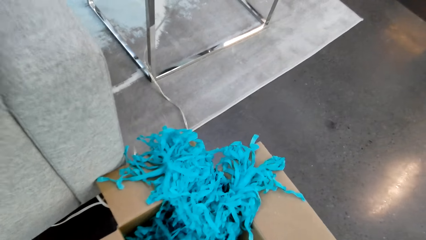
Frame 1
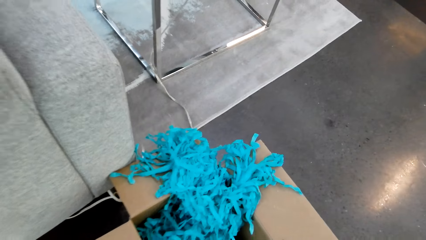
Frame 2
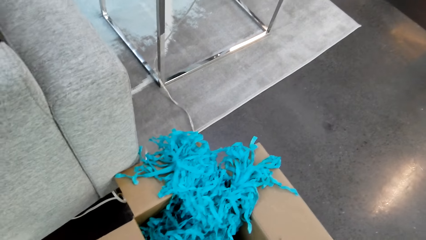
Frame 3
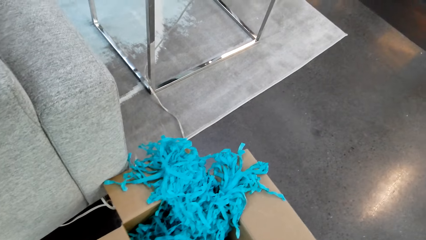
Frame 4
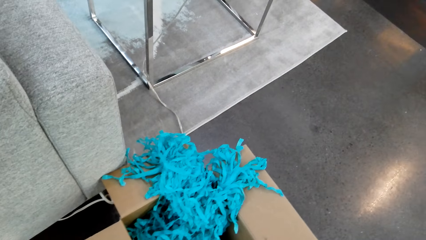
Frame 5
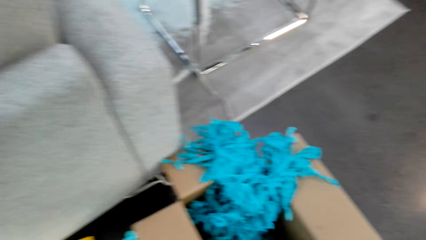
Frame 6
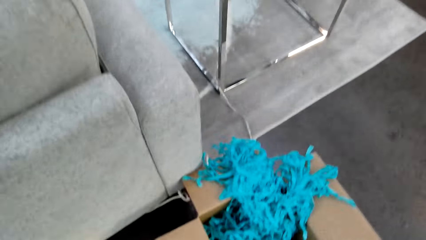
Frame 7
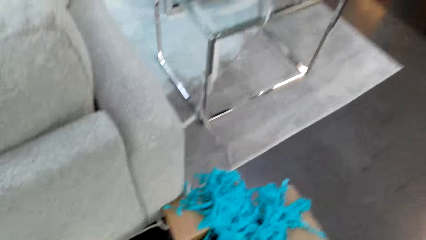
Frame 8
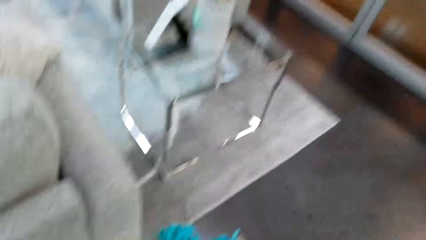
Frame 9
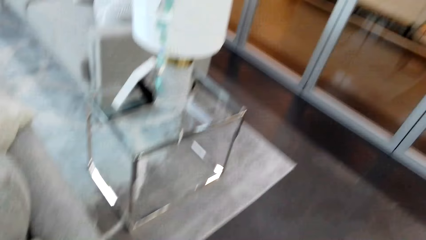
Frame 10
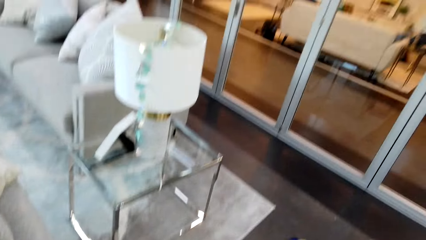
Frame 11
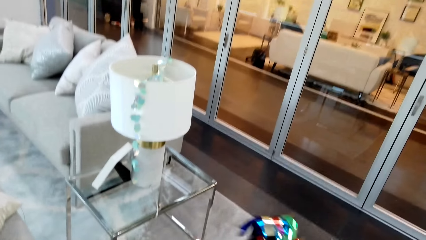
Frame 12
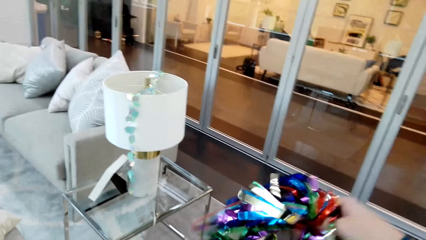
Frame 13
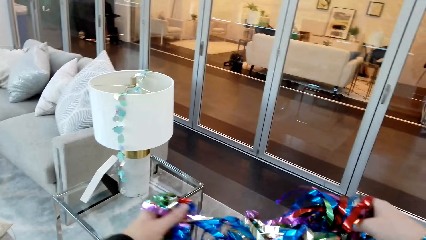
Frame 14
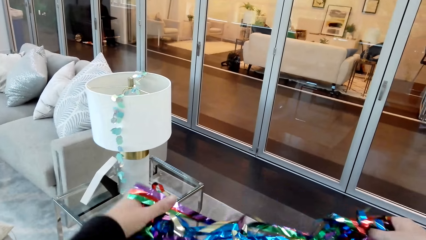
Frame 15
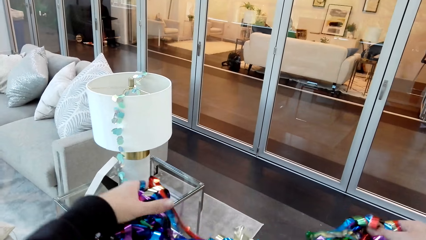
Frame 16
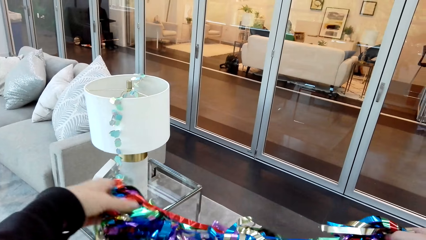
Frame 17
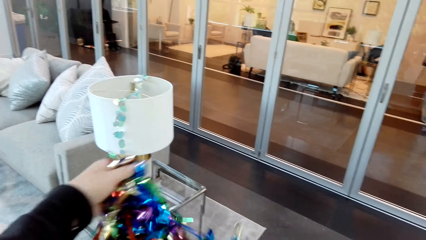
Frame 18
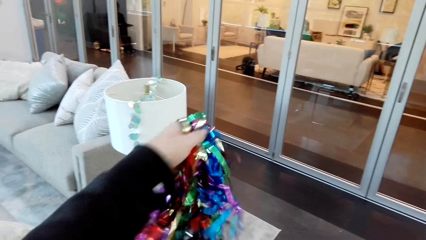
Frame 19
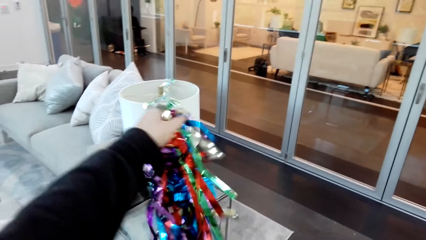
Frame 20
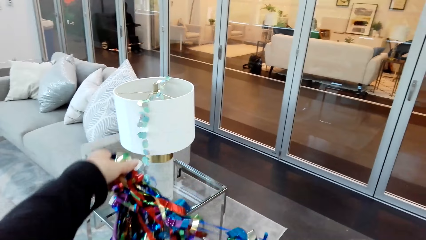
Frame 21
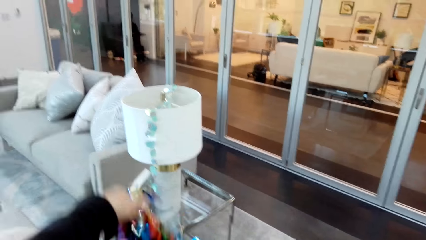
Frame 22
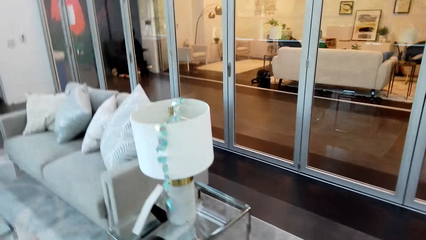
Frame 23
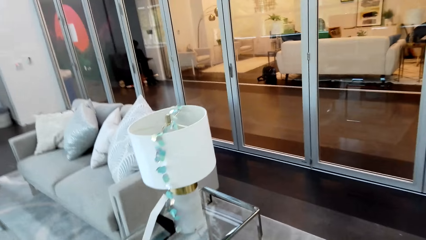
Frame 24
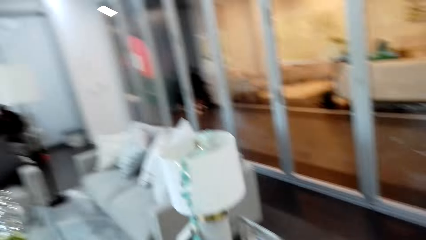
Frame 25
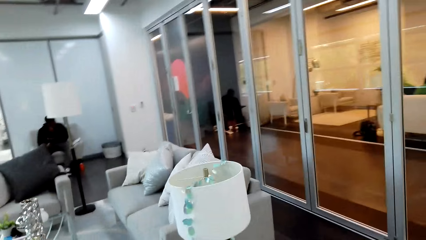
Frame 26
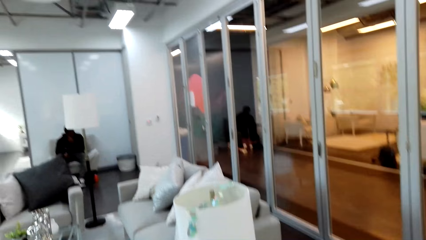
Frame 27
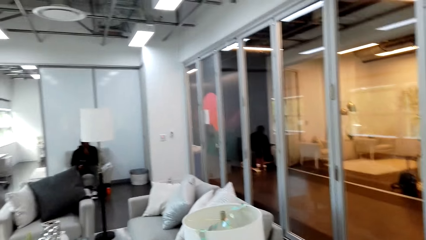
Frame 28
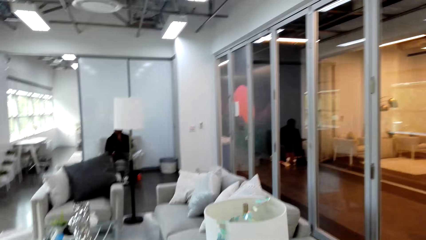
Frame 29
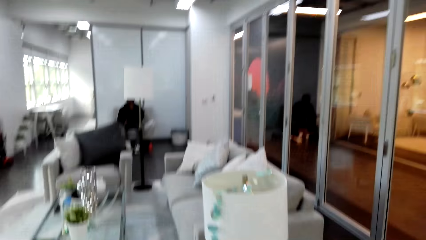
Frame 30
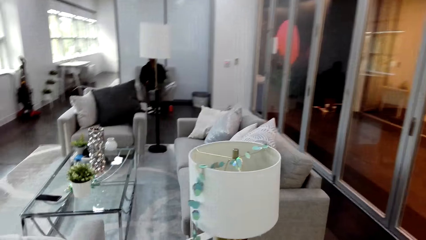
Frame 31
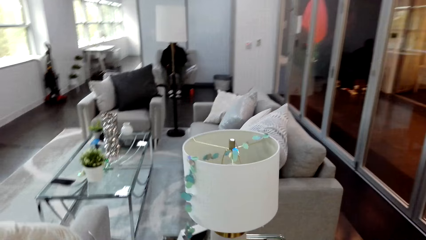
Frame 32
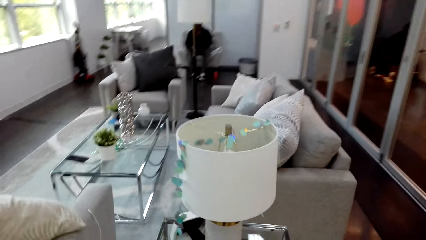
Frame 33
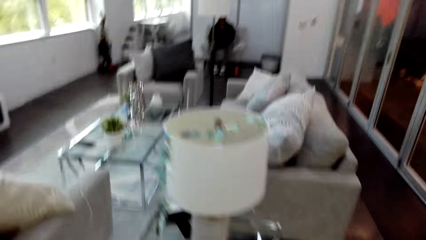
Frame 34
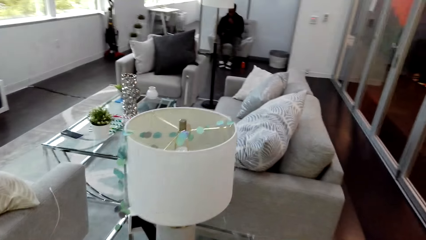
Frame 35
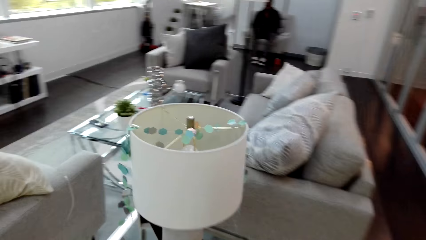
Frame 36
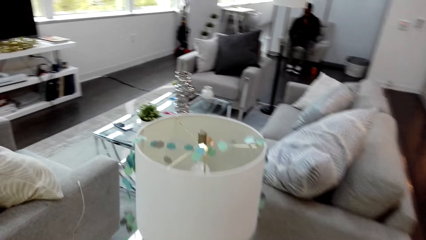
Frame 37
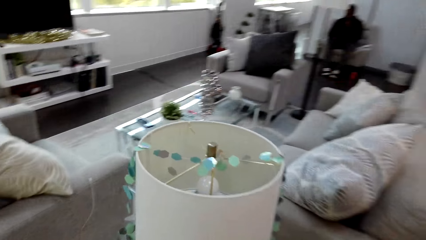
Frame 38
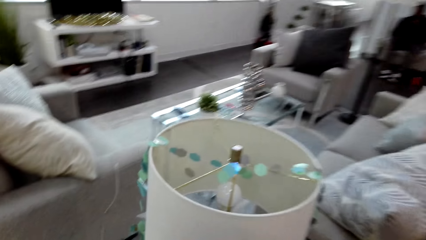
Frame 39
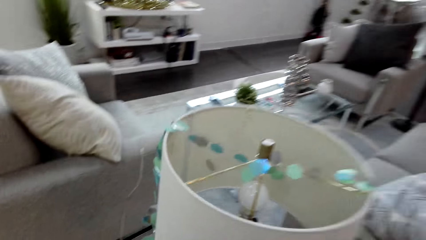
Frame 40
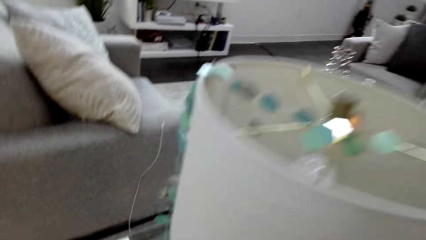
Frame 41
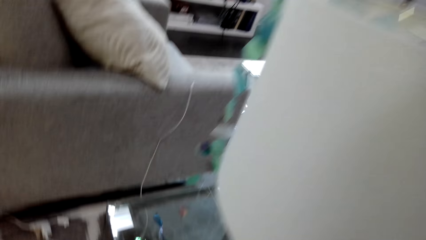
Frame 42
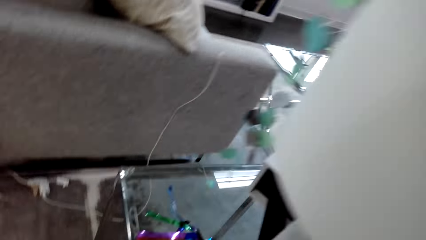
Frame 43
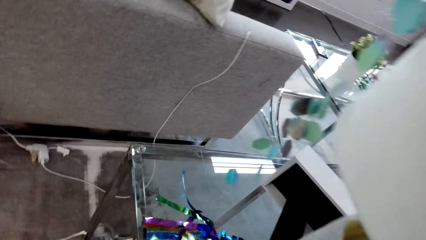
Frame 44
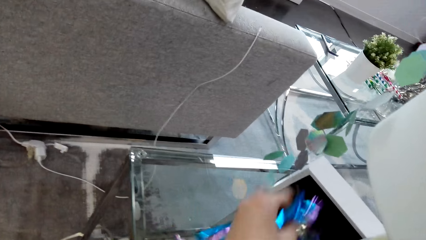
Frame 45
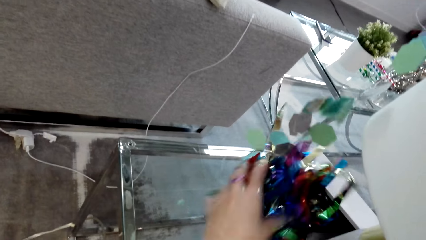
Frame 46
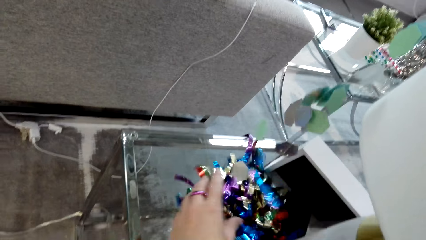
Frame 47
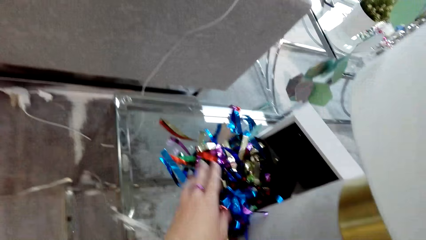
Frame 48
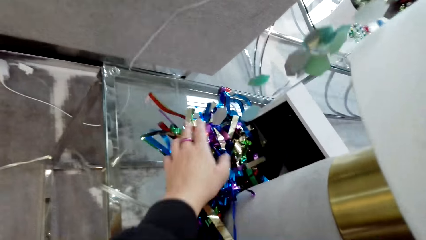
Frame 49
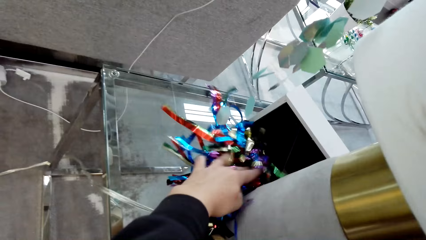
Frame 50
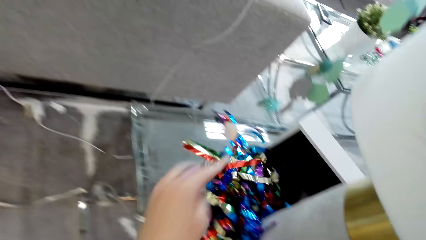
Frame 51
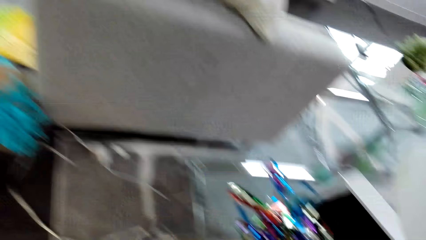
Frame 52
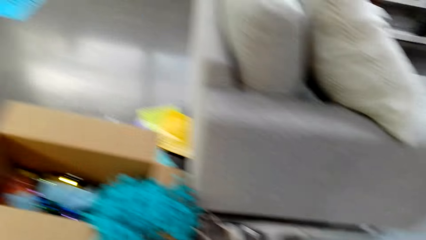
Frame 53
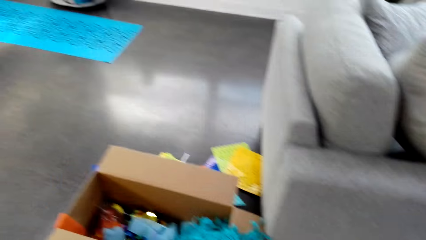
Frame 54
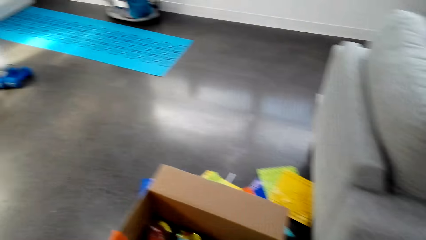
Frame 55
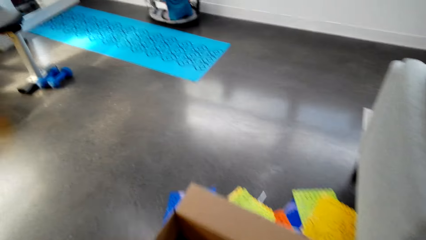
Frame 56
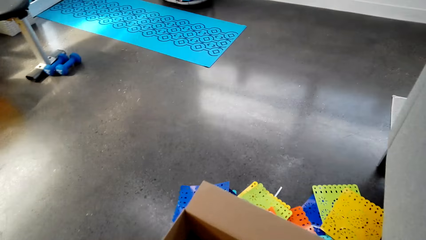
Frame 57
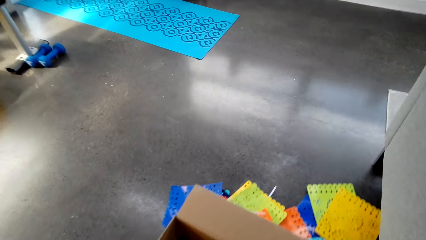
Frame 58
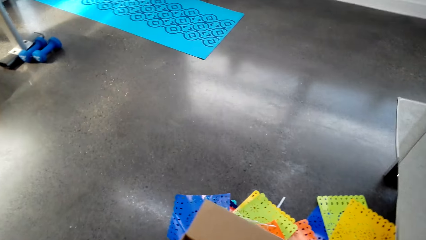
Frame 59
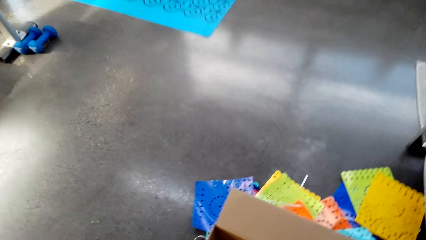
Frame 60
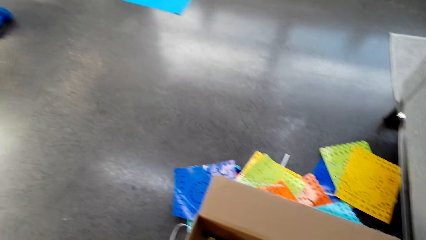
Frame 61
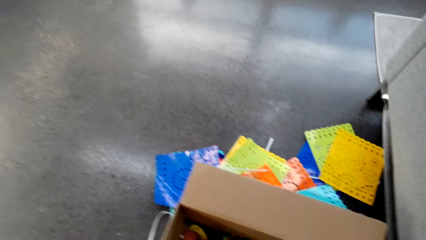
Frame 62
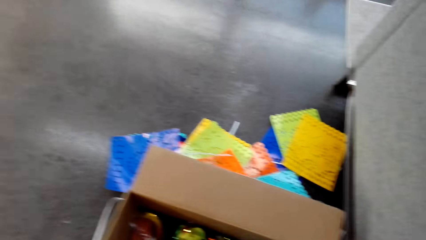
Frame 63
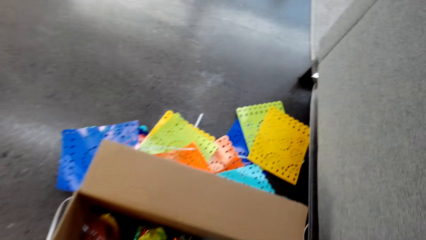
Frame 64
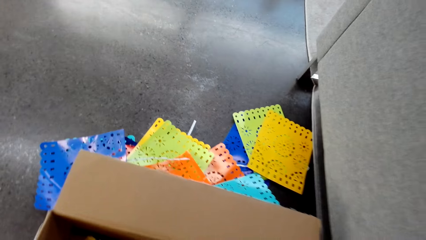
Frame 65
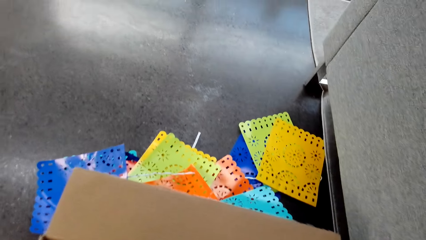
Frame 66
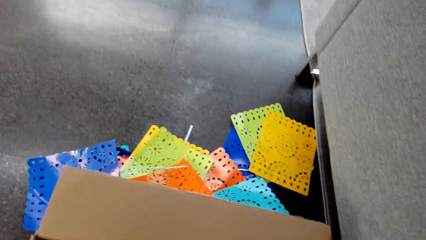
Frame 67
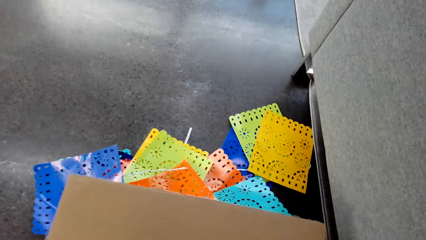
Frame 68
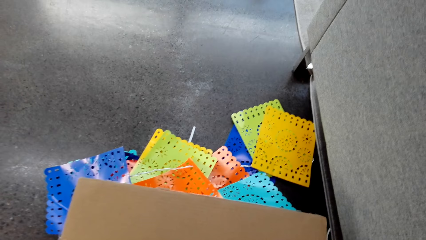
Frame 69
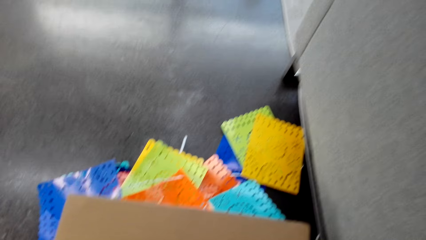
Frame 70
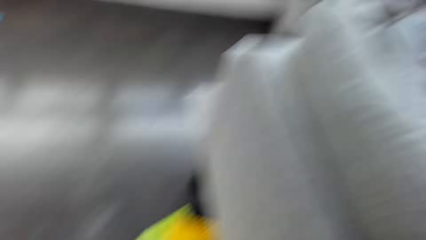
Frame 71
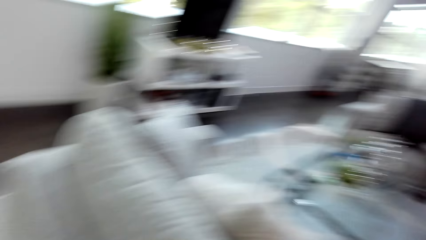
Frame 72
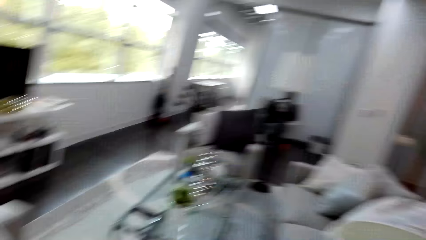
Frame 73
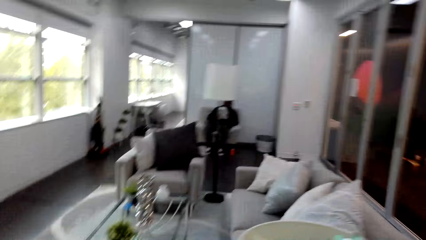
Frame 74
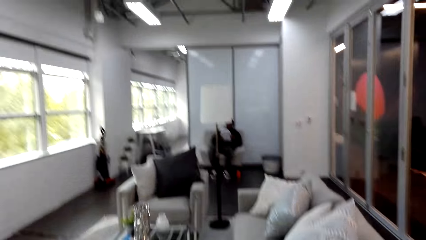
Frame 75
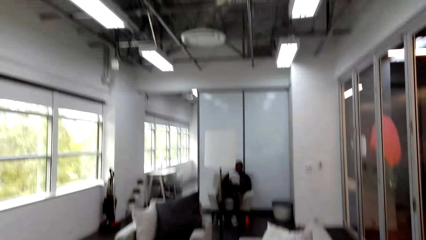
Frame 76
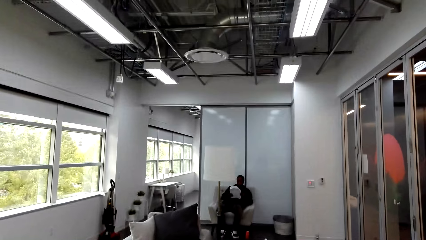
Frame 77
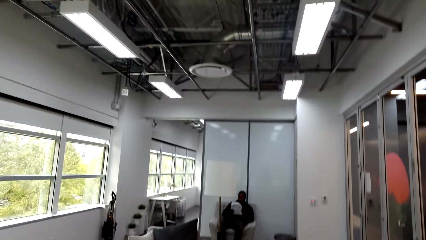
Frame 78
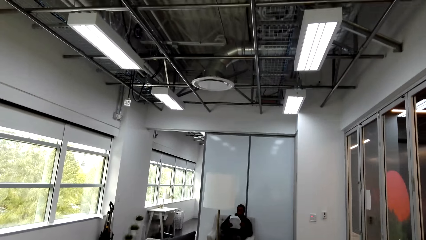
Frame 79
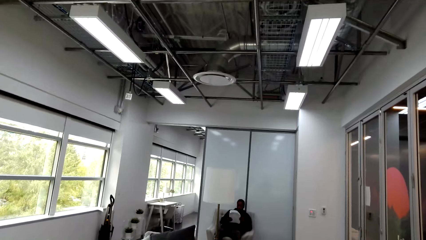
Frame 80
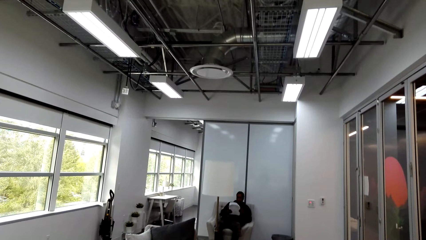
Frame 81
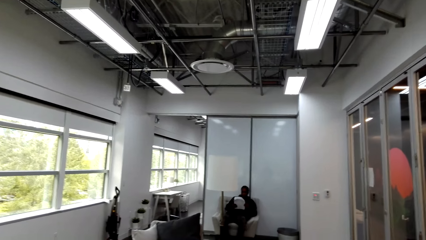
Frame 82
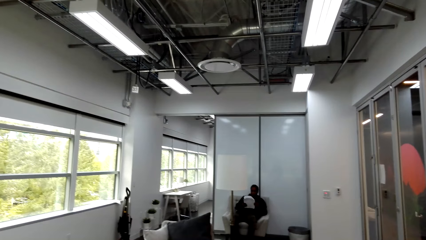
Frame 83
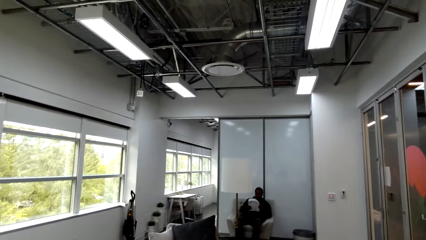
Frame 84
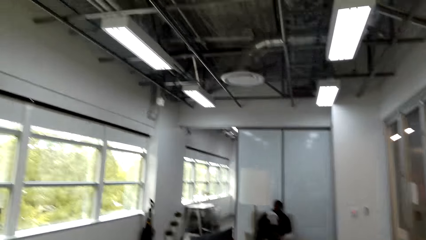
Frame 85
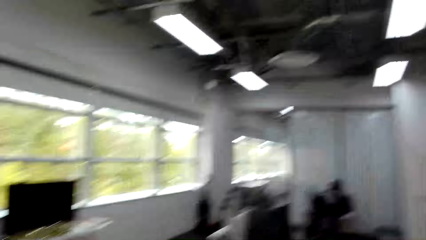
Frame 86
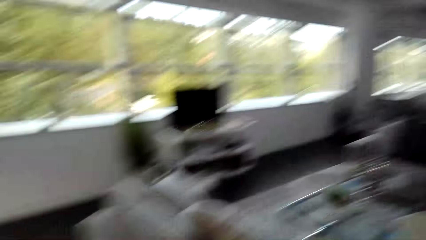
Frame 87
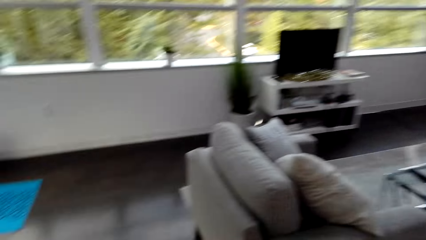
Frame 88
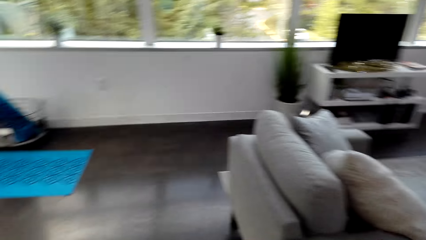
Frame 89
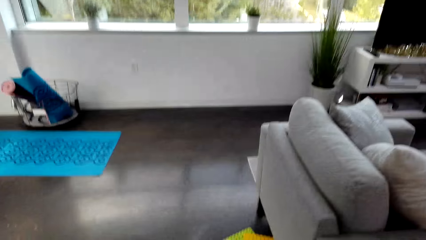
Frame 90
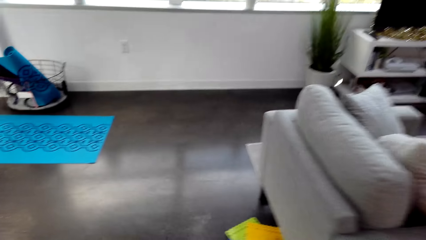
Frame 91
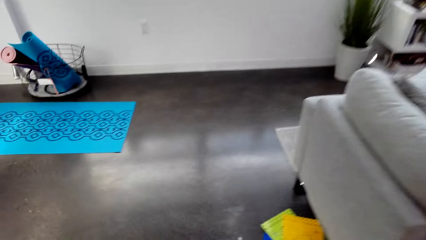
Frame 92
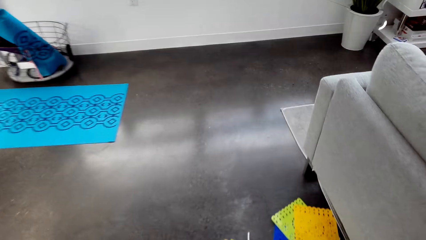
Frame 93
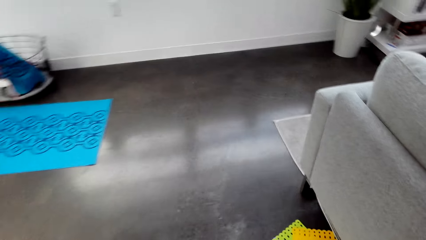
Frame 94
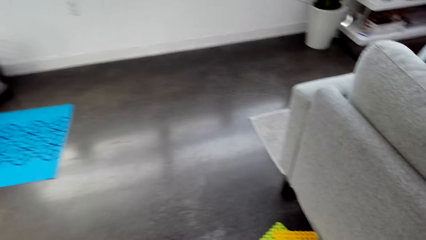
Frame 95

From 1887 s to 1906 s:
The camera wearer picks up party decorations. They look around the room. They put the party decorations on the table. They look around the room. They check the decorations in the box. They look around the room. A man talks to the camera wearer. The camera wearer looks around the room.
